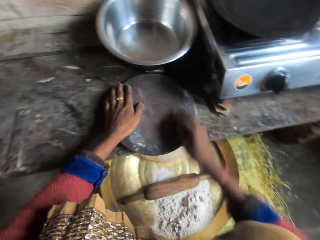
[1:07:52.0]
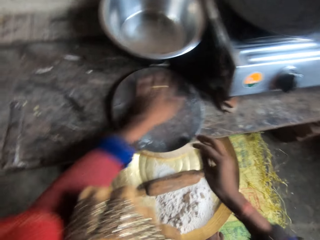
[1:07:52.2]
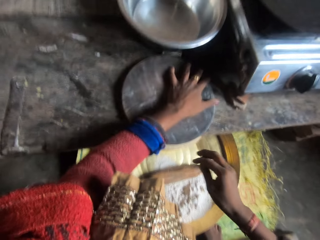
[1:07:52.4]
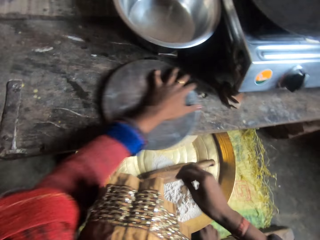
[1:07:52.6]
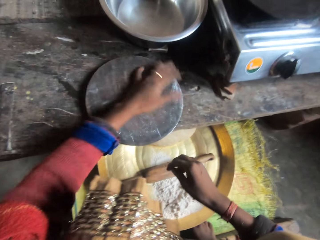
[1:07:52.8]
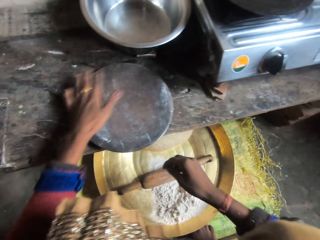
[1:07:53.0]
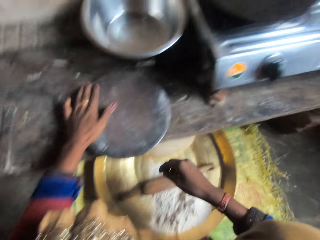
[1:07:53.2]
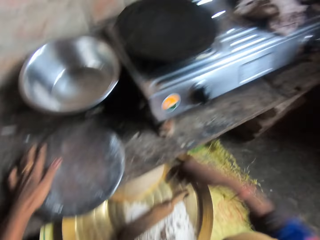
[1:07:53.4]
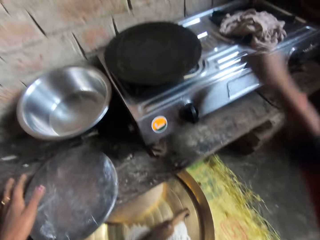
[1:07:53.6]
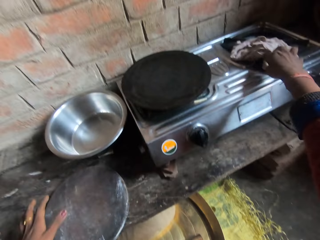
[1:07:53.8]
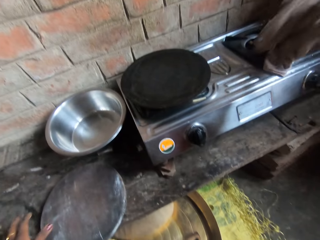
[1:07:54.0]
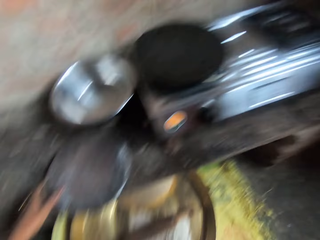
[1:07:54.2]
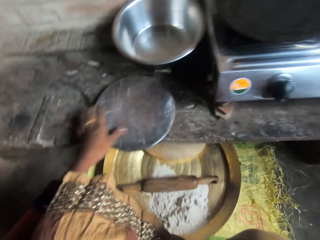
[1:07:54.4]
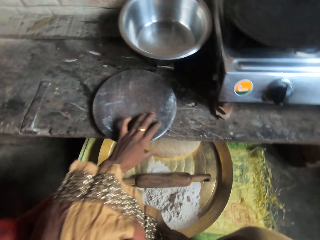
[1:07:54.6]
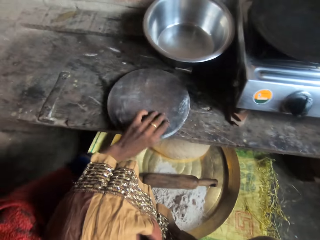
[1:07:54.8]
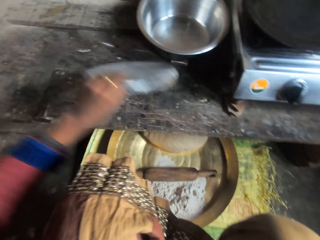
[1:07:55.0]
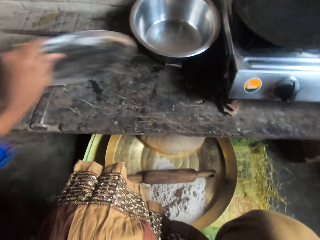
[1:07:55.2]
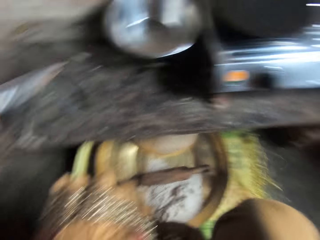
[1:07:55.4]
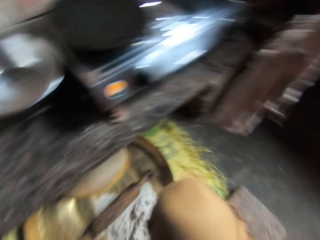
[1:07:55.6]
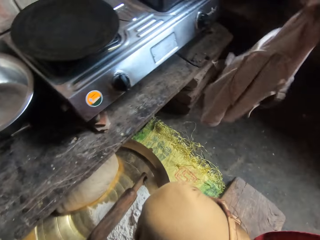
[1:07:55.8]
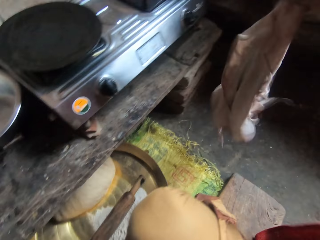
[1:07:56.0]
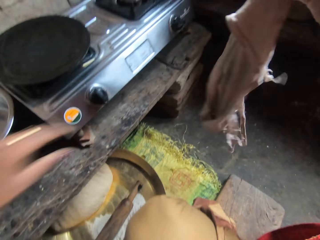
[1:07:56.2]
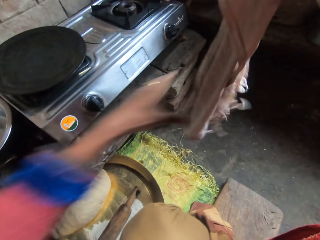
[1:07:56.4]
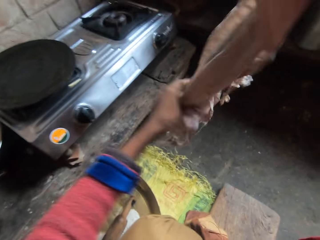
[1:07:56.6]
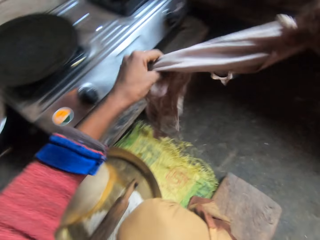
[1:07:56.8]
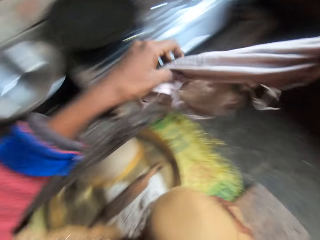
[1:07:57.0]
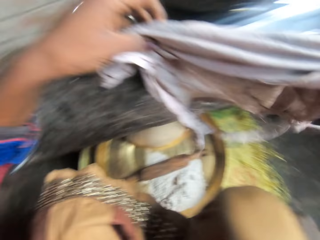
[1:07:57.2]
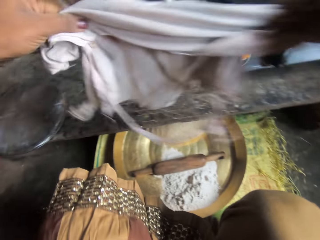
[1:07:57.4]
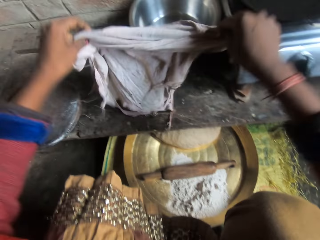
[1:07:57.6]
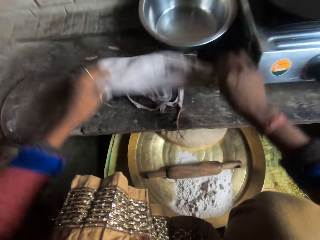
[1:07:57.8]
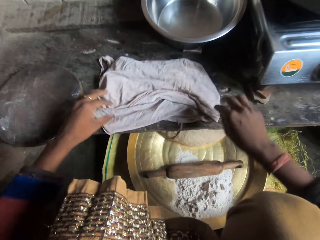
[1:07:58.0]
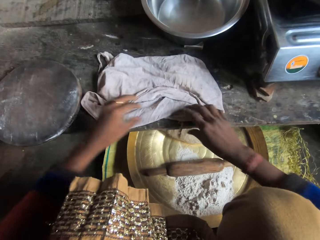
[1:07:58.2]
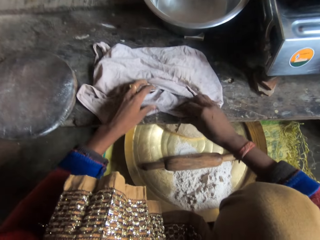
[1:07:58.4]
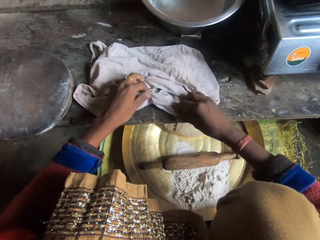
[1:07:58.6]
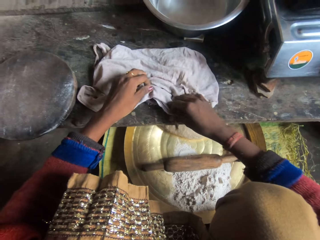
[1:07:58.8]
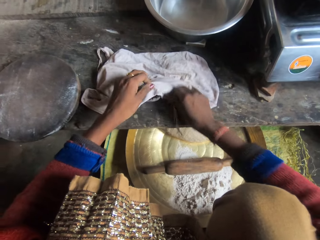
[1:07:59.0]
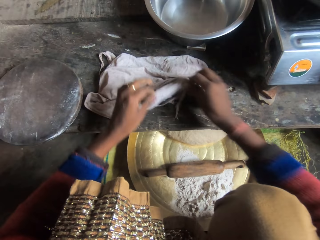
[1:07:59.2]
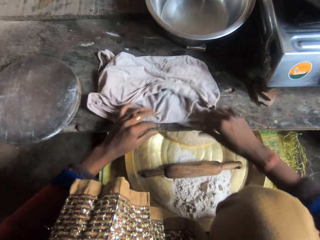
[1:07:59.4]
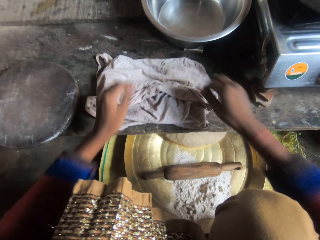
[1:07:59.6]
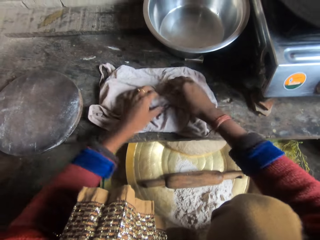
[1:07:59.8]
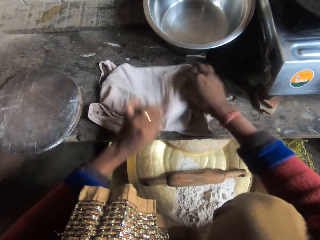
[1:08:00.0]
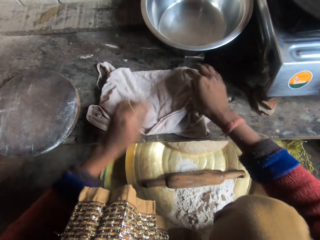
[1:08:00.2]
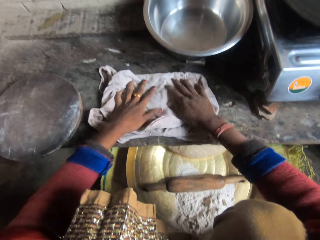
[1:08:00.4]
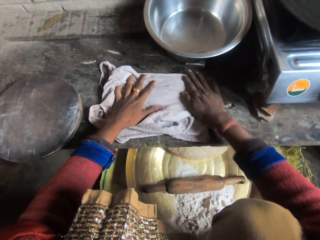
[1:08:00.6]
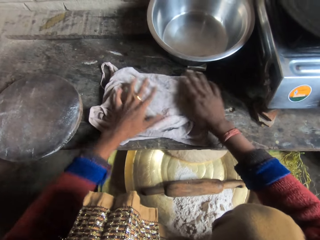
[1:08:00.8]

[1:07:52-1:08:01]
The camera wearer picks up the piece of cloth from the gas stove. They move the wood on the table. They spread the piece of cloth on the table.

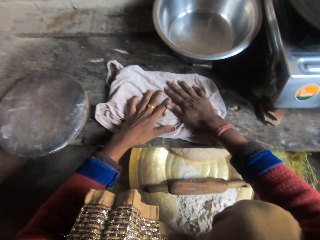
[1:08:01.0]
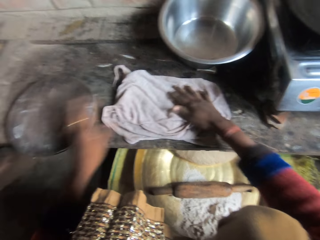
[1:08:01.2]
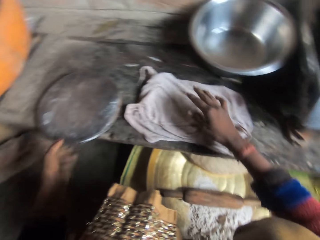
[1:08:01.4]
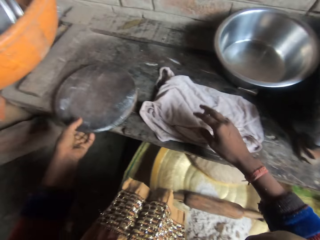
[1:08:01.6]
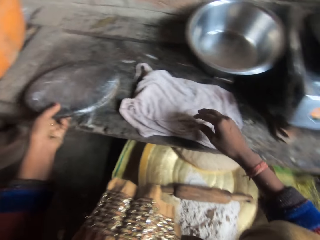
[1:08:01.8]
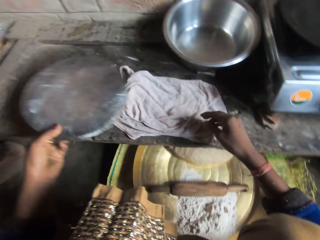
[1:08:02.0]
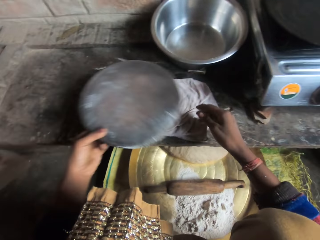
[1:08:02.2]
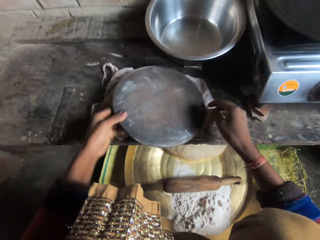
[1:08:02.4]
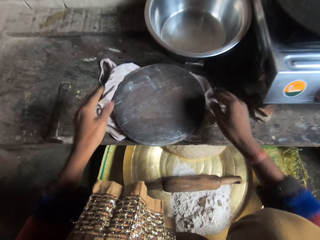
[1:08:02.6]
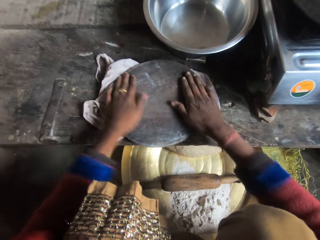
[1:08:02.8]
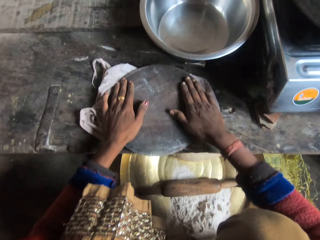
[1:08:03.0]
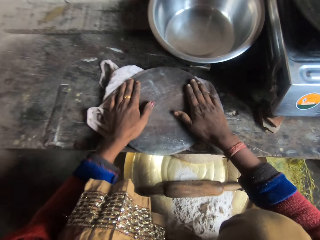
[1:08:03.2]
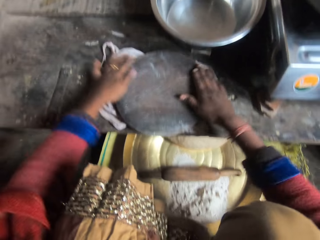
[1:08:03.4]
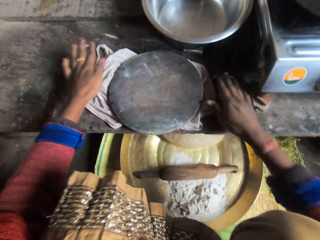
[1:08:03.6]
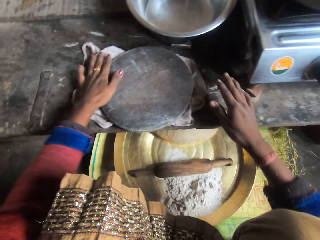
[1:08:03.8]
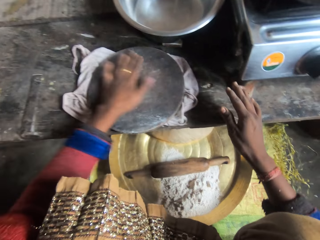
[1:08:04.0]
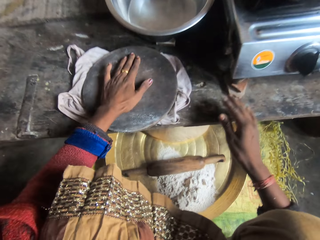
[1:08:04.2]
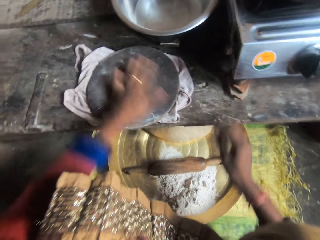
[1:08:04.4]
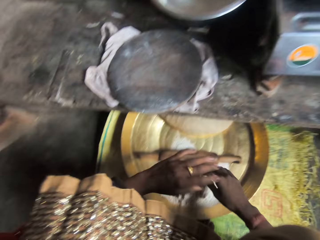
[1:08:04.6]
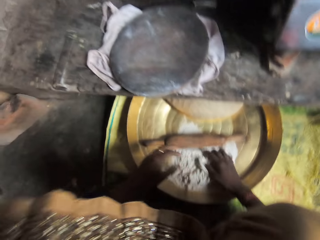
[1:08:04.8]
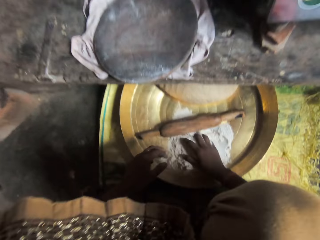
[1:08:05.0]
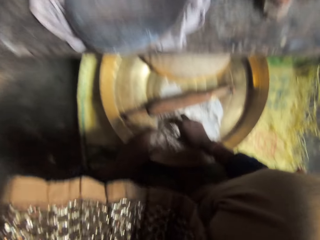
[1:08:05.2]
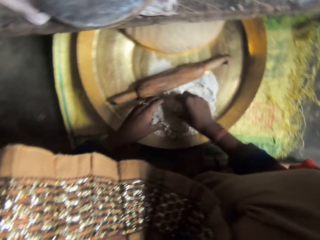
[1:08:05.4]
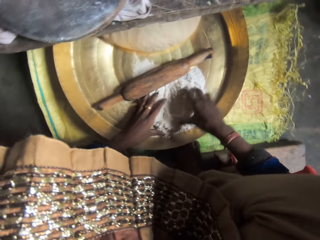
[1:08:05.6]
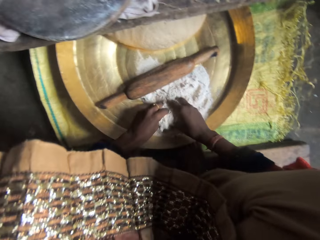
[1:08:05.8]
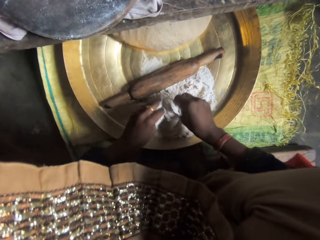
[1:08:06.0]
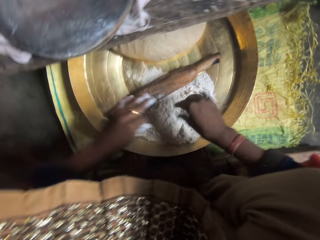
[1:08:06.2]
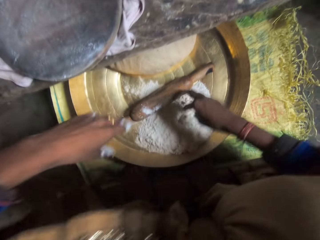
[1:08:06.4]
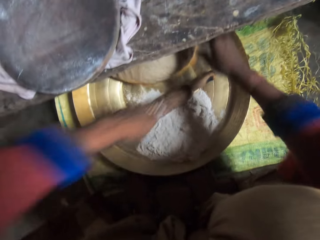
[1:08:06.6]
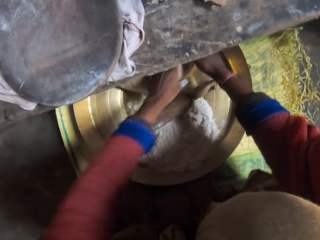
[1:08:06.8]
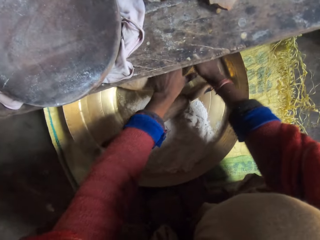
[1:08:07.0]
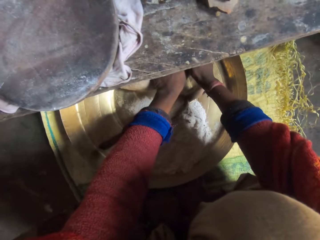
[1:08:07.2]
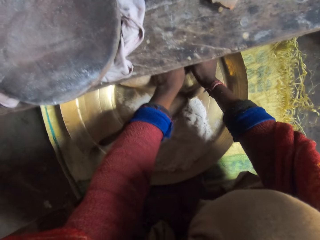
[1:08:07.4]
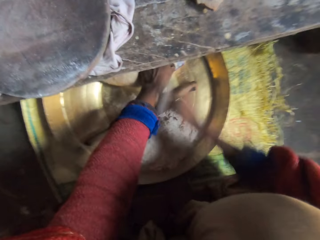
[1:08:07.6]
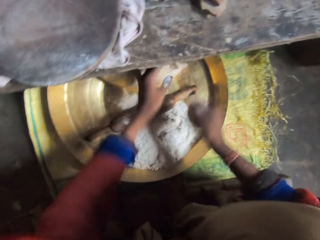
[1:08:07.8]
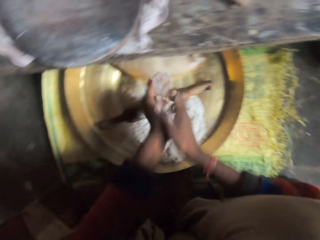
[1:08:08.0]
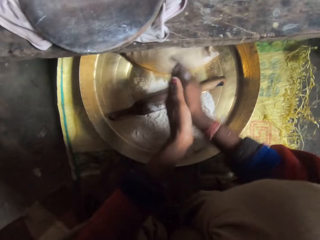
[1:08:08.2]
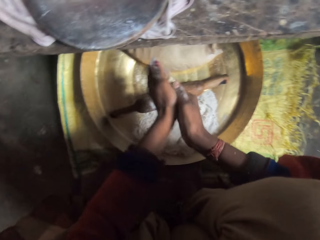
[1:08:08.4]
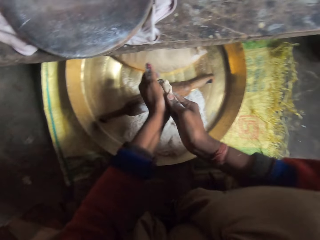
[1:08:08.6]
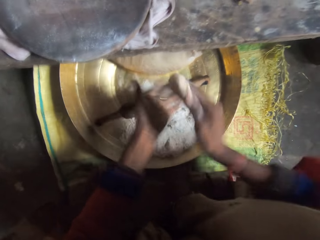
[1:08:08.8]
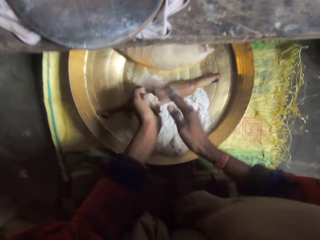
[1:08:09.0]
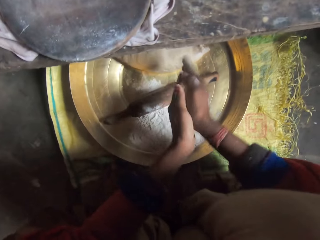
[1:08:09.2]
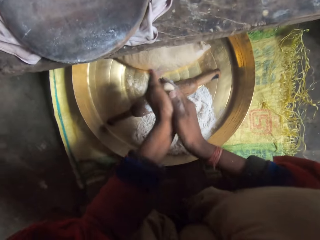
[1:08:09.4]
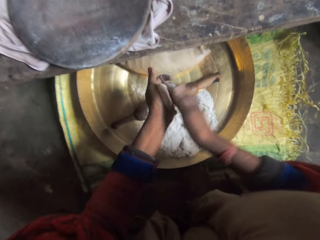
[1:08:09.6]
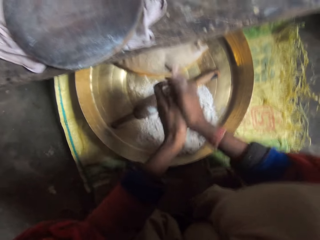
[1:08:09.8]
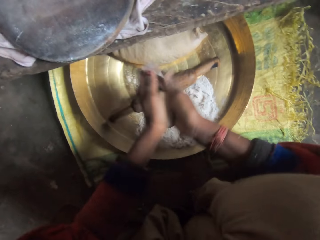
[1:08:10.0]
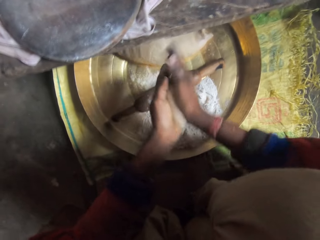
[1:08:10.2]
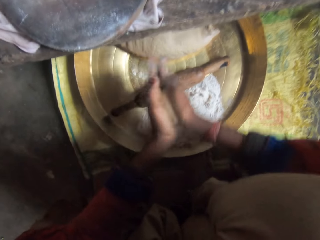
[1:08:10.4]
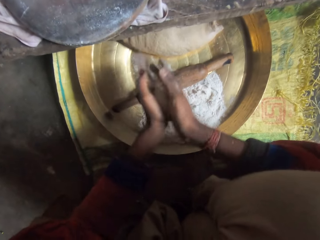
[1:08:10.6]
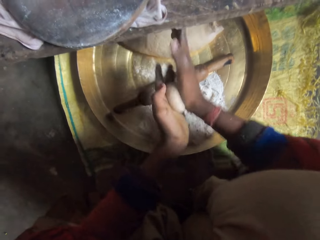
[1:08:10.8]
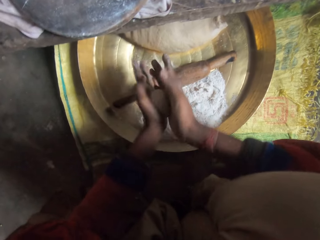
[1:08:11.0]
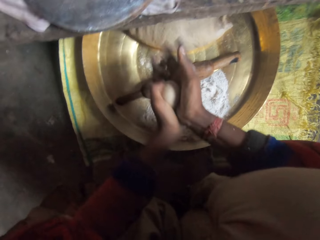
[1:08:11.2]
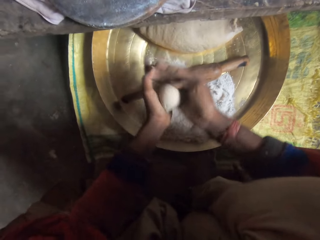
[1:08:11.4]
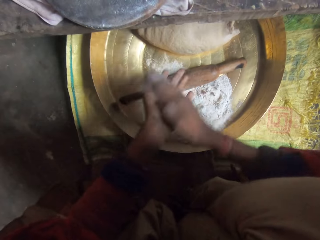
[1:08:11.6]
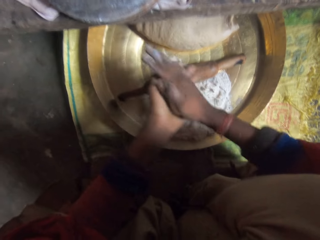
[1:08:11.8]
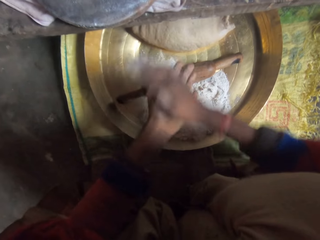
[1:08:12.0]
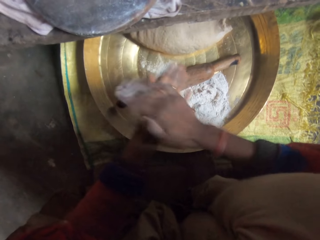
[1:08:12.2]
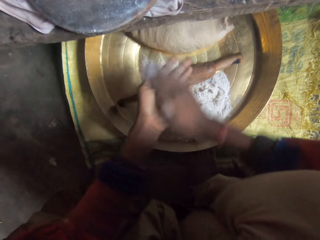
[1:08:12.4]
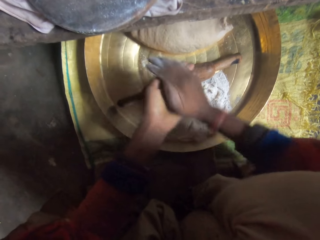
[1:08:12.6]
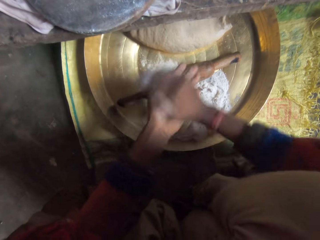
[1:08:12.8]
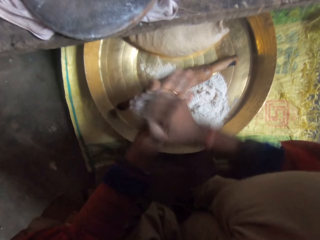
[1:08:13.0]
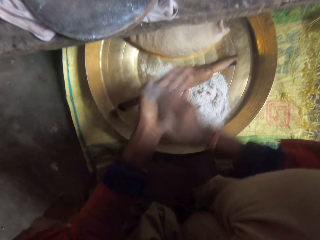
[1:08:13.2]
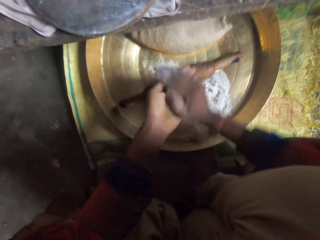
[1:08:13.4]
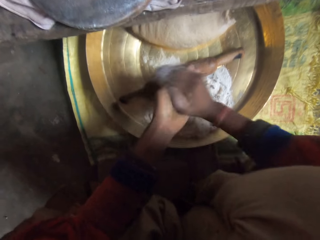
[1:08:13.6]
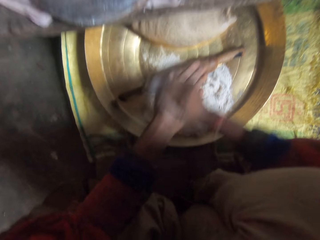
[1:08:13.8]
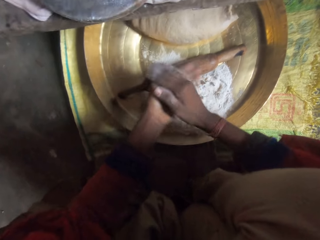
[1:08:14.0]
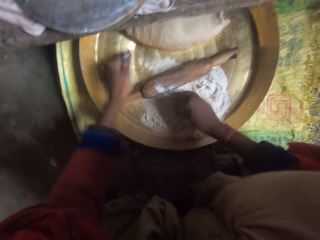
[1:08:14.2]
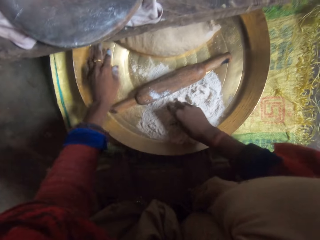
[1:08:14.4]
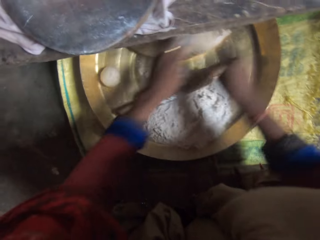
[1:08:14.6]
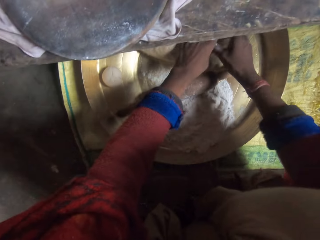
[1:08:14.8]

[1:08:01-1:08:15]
The camera wearer puts the rolling board on the piece of cloth. She molds a piece of dough with flour with her hands. She touches flour from the tray. She cuts dough from the tray and rolls the dough. She drops the rolled dough on the tray.
